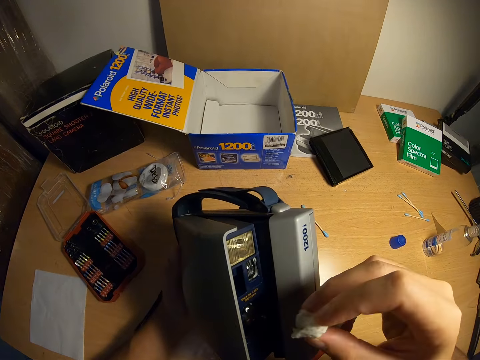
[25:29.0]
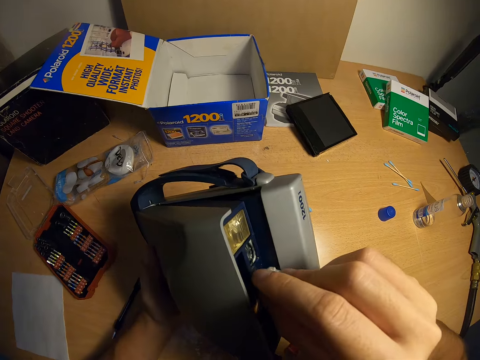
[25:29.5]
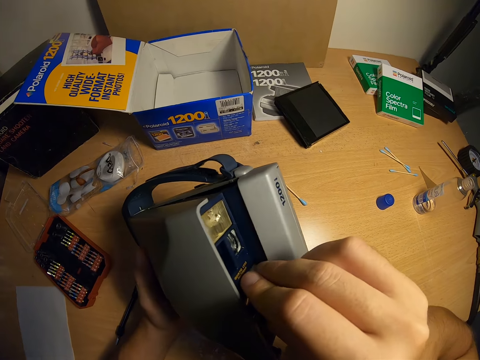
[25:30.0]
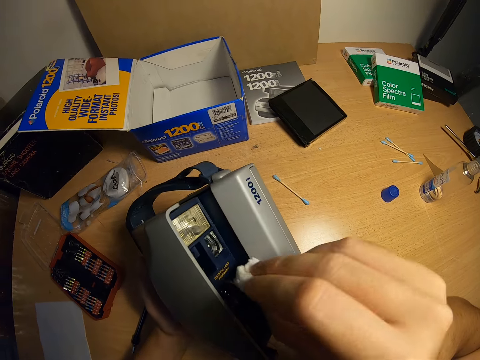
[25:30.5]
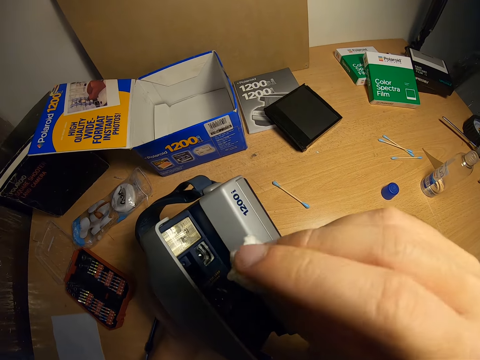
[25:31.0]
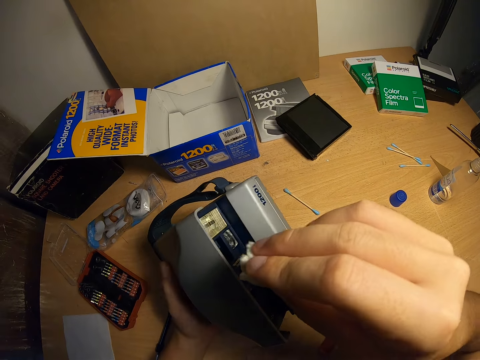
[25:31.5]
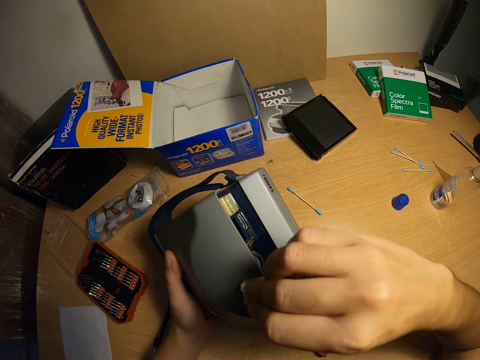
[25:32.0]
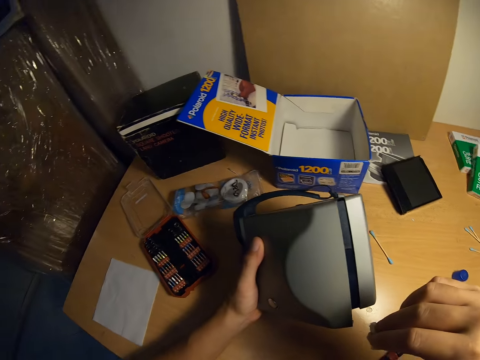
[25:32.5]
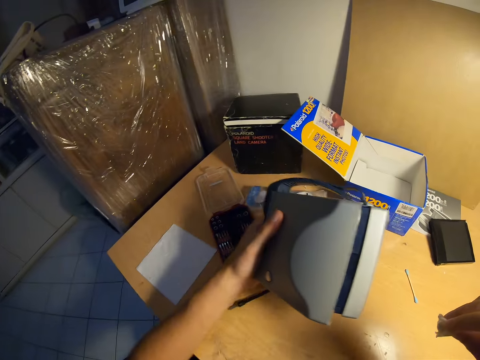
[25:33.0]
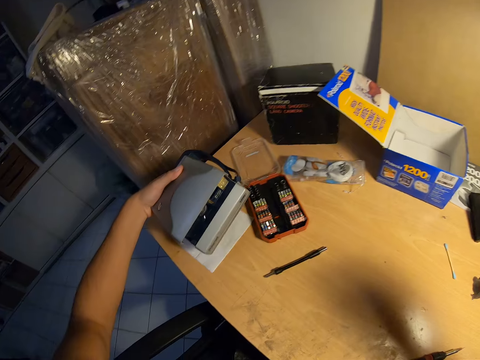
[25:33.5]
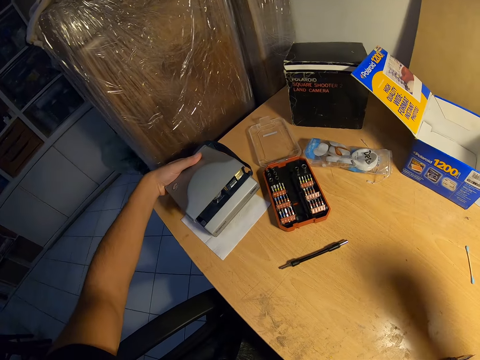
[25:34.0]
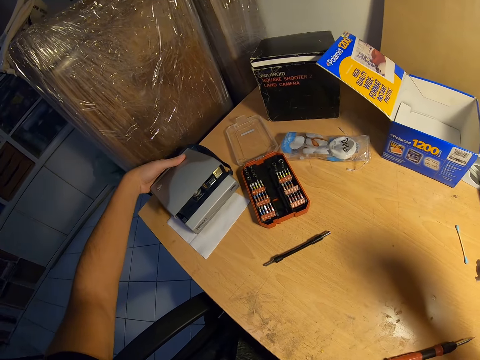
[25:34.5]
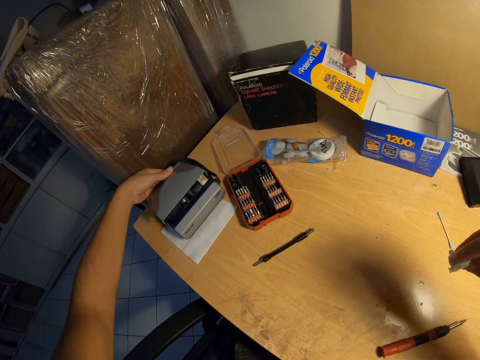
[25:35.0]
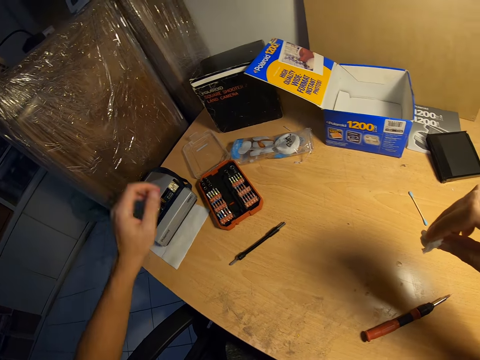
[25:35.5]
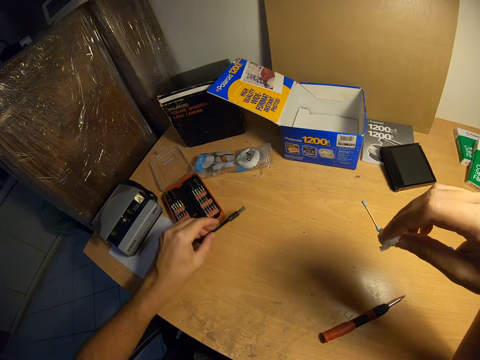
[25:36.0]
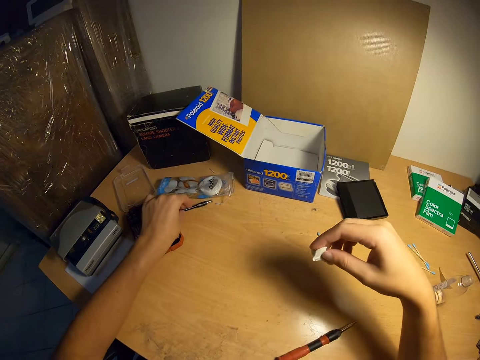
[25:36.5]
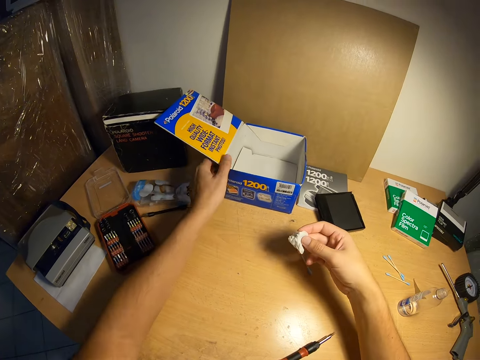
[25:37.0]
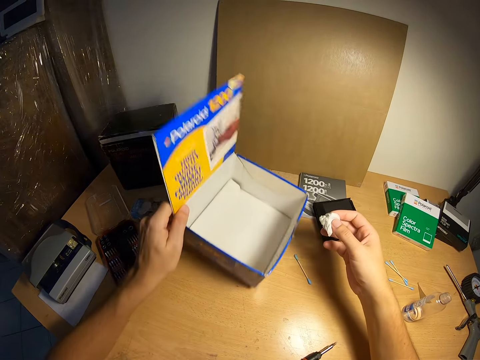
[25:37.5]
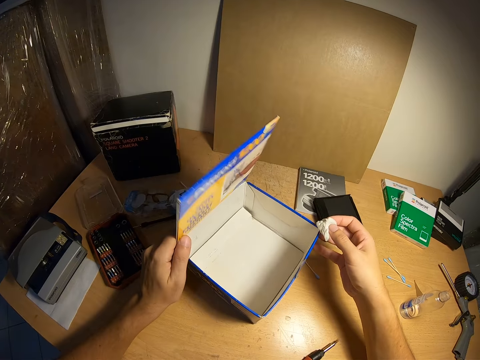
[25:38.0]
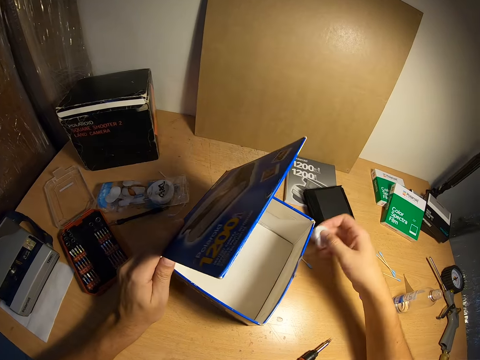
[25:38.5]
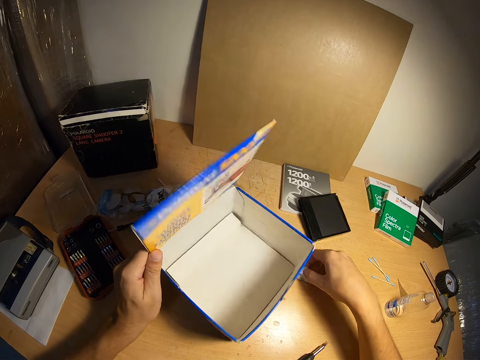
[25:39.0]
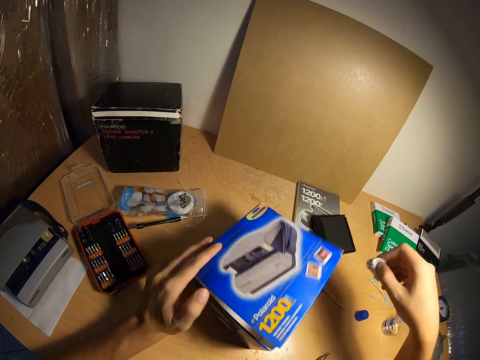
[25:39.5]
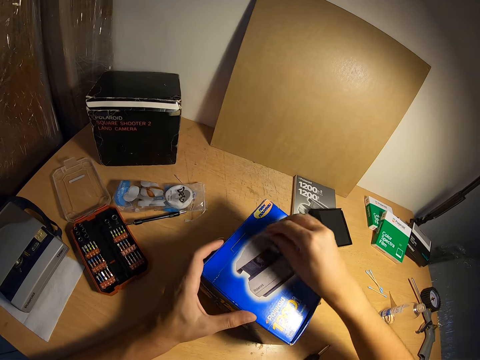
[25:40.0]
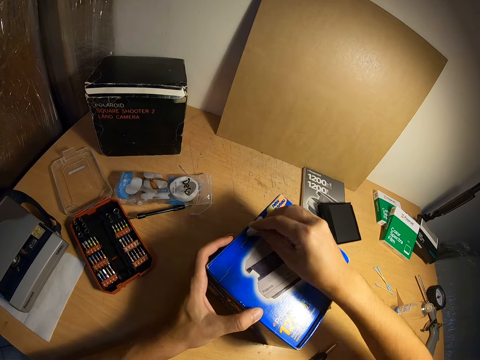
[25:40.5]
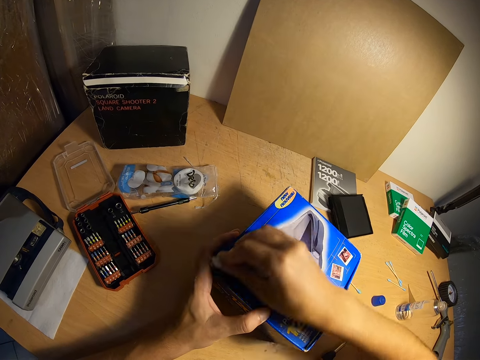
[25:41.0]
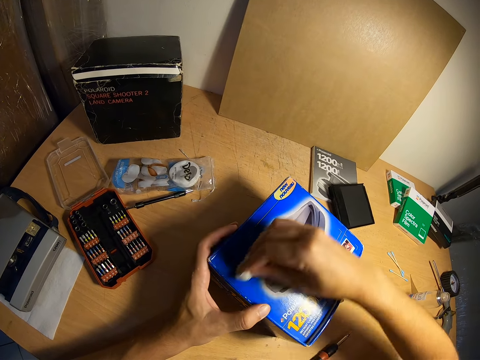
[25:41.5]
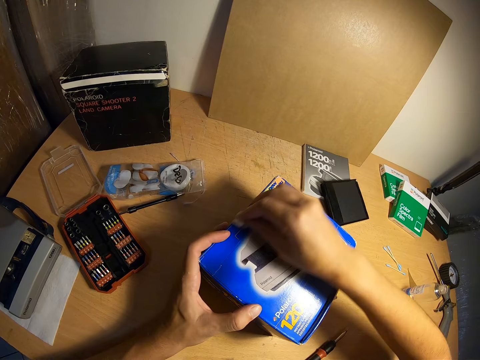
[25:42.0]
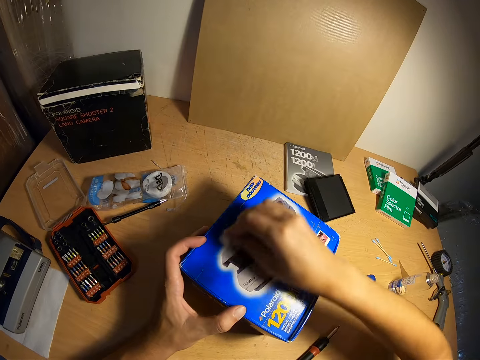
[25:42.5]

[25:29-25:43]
The camera wearer wipes the camera. They hold the camera with one hand. They drop the camera on the table. They adjust a USB cable on the table. They pick up a screwdriver and put the screwdriver on the table. They hold the piece of cloth. They pick up a carton or box from the table. They put the box on the table. They close the carton. They hold the box. They wipe the cotton wool on the table. They clean the carton.

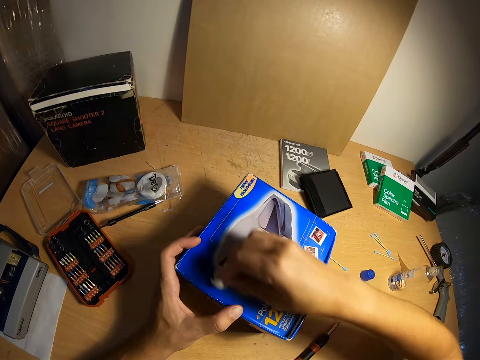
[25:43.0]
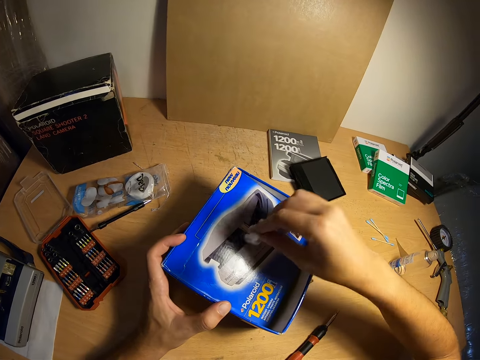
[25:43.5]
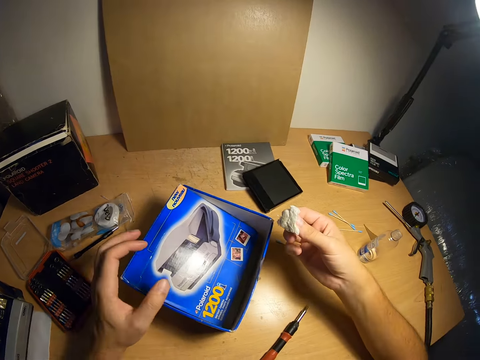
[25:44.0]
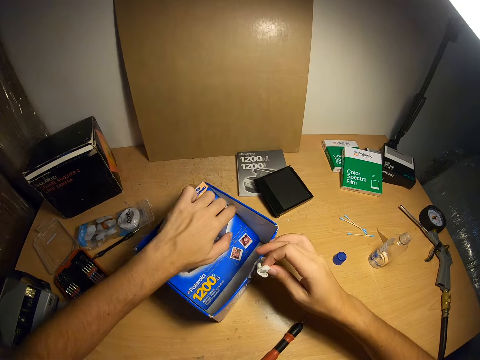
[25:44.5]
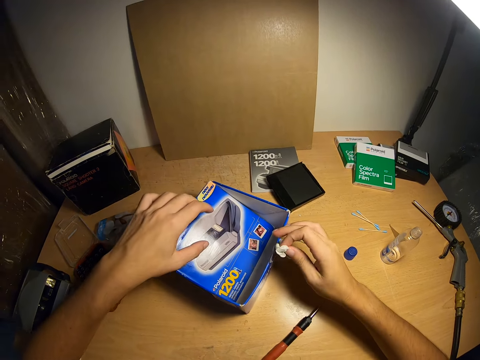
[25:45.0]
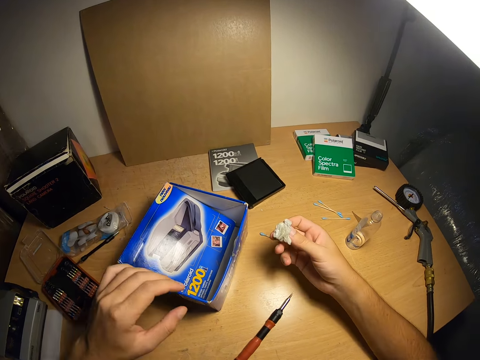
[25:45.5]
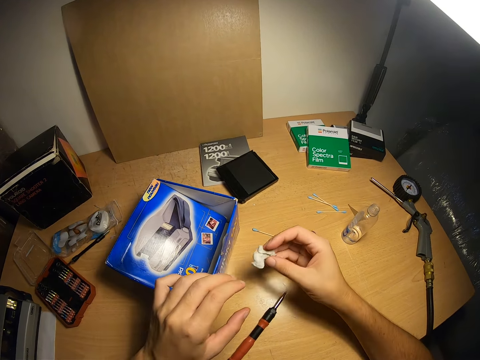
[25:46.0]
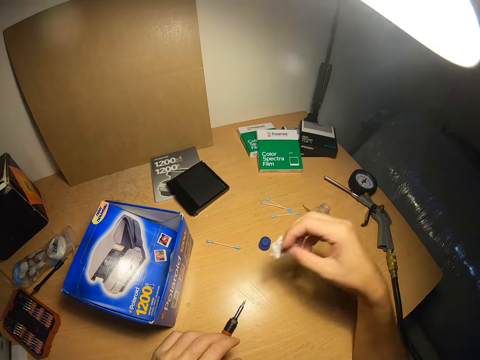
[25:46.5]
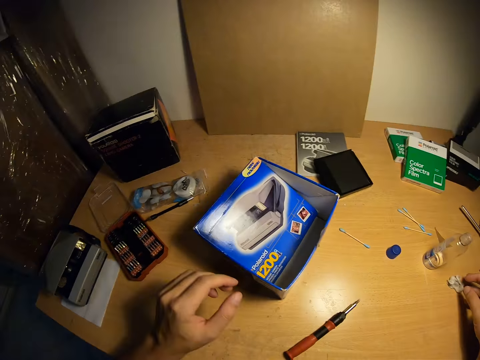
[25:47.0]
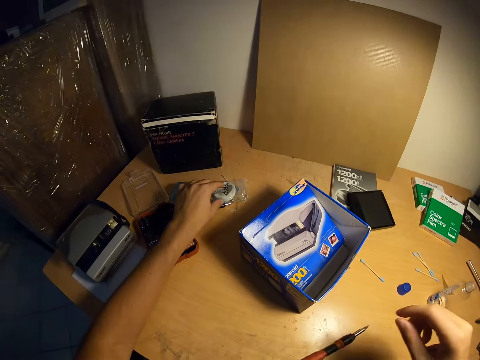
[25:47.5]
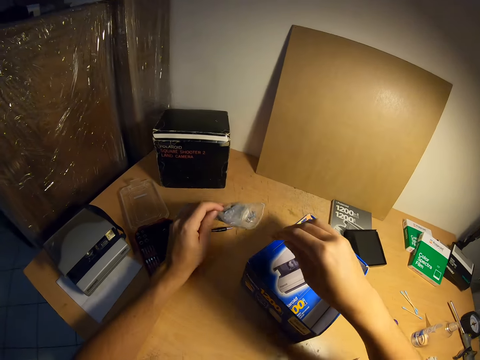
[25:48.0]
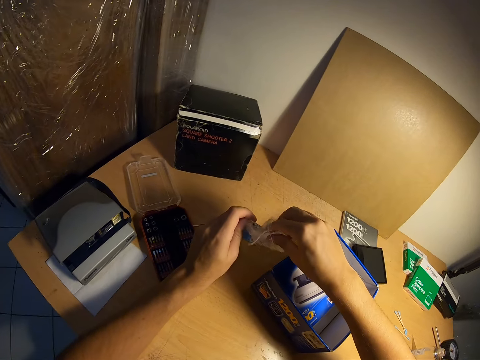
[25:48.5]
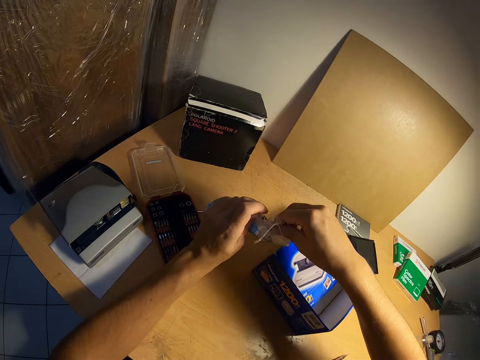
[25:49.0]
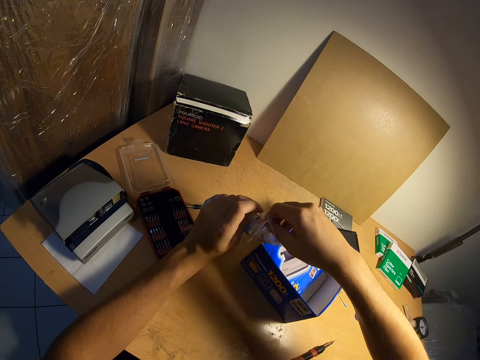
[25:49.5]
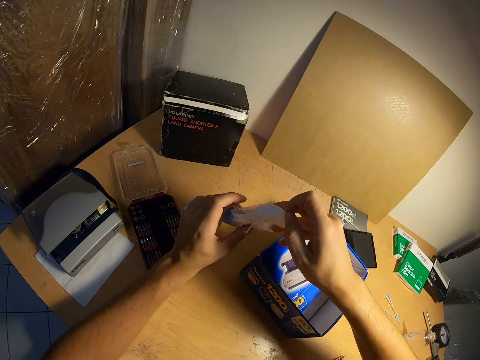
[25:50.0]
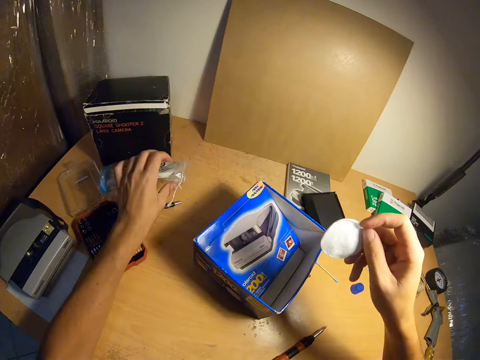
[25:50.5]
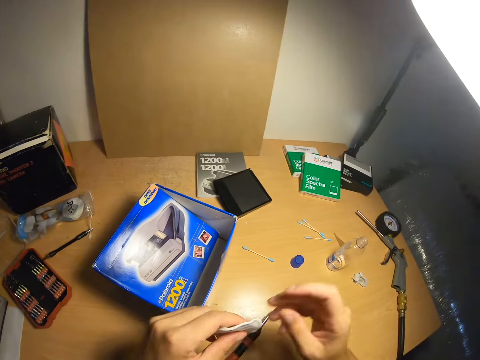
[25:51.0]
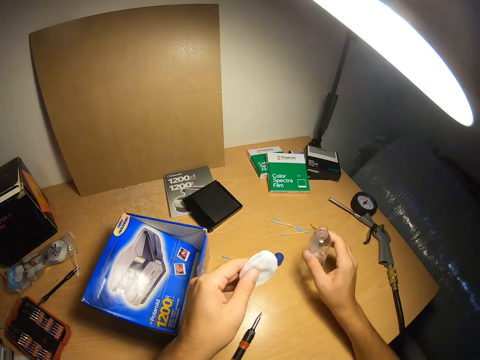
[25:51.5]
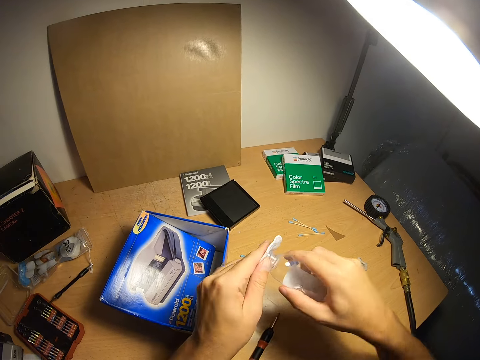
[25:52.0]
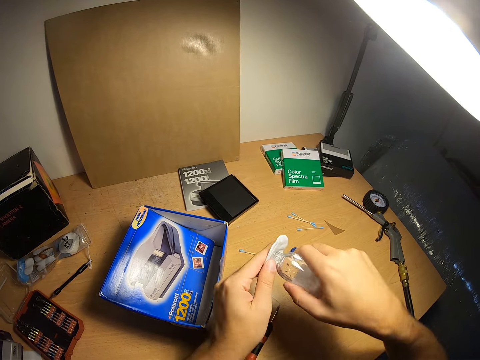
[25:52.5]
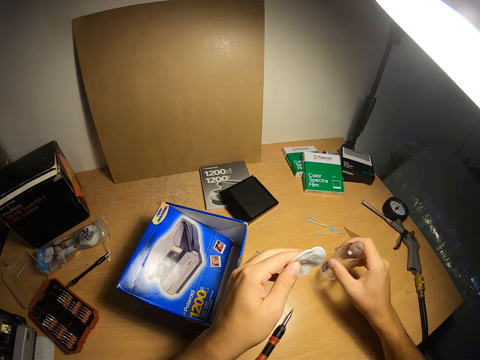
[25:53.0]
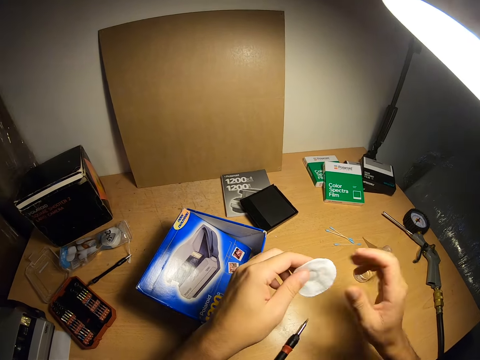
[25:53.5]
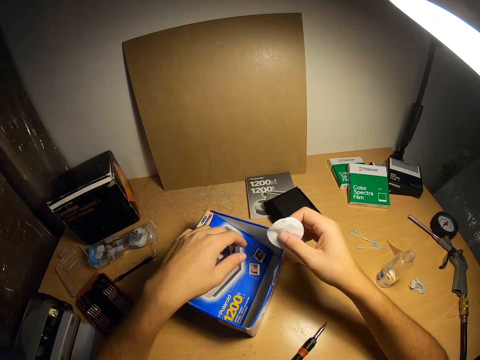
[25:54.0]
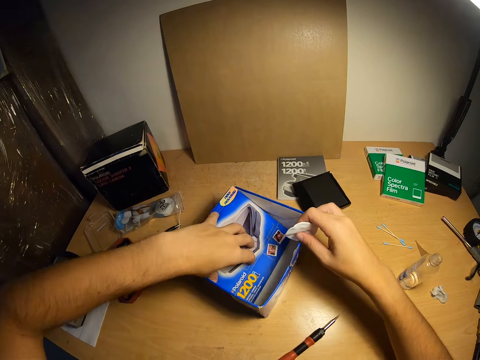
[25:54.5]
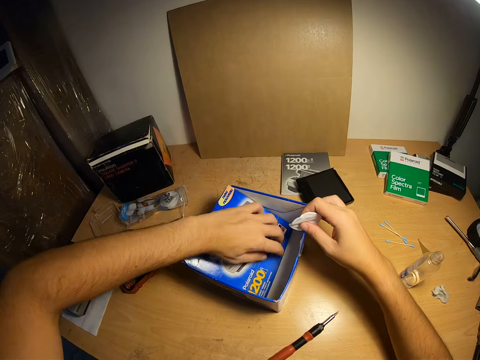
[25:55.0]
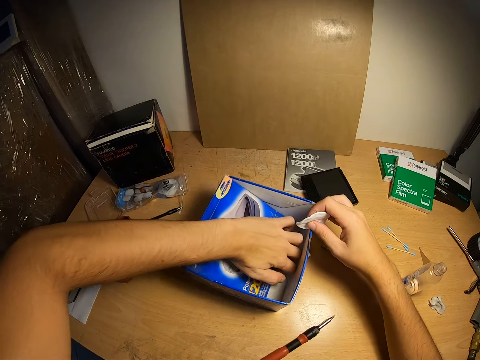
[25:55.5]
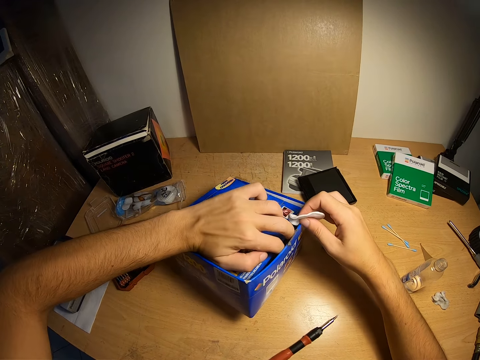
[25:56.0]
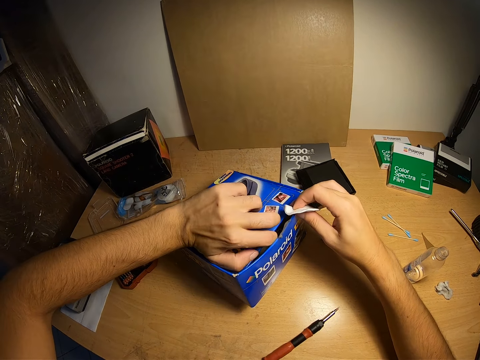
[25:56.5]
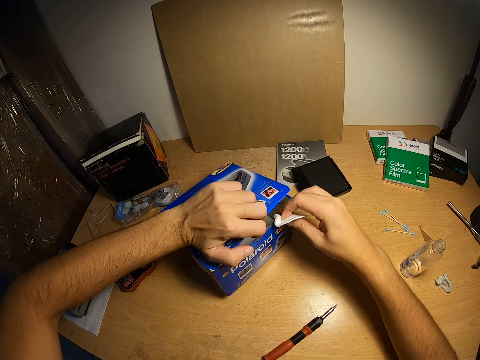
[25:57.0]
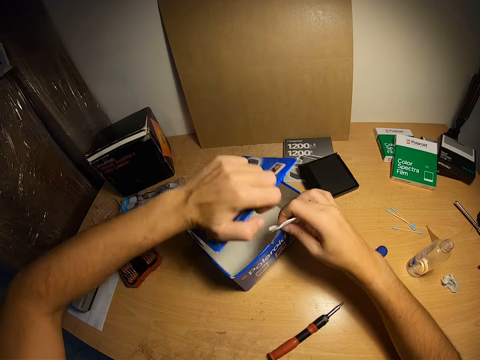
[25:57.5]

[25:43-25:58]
The camera wearer holds the piece of cloth. He touches the box. He holds the piece of cloth. He drops the cotton wool on the table. He picks up a nylon from the table. He removes a wipe or piece of cloth from the nylon. He drops the nylon on the table. He holds the piece of cloth. He passes the wipe to his left hand. He picks up a methylated spirit container from the table. He holds the piece of cloth with the other hand. He pours the methylated spirits on the wipe. He drops the methylated spirit container on the table. He passes the wipe to his right hand. He holds the piece of cloth with two hands. He holds the piece of cloth with one hand. He touches the box. He opens the carton with his left hand. He holds the box.
